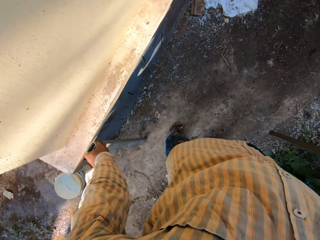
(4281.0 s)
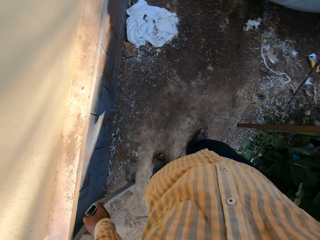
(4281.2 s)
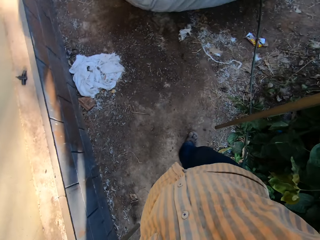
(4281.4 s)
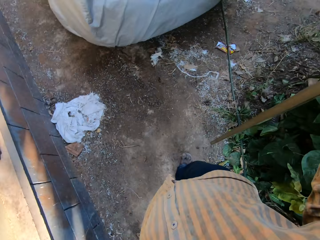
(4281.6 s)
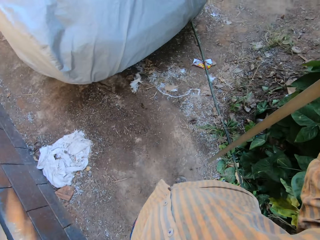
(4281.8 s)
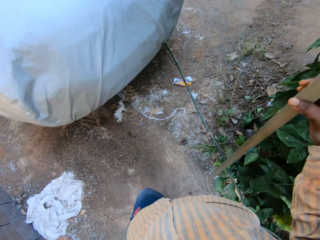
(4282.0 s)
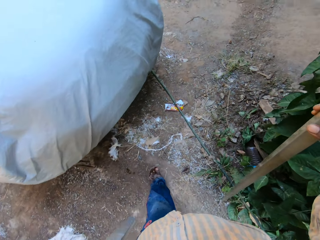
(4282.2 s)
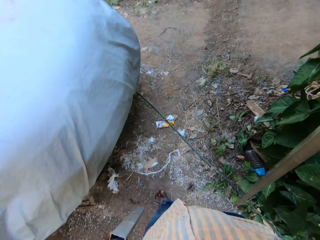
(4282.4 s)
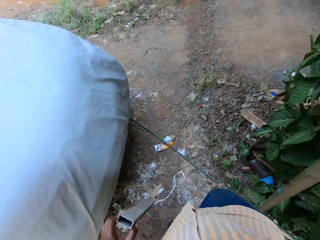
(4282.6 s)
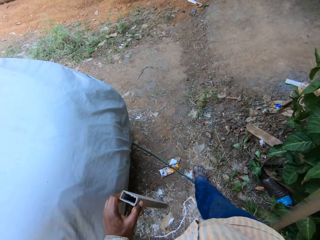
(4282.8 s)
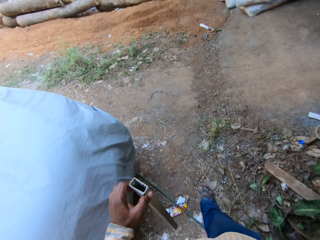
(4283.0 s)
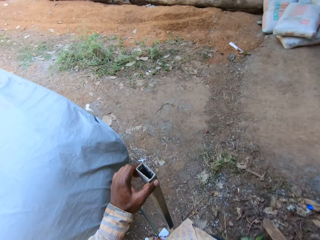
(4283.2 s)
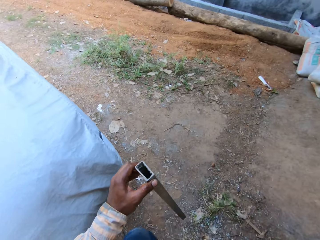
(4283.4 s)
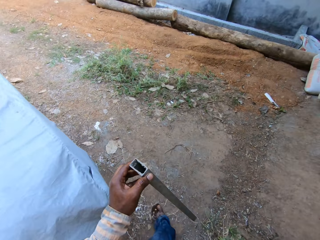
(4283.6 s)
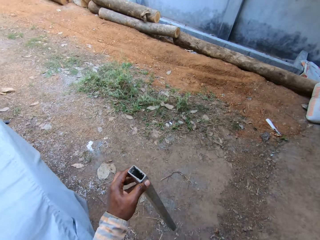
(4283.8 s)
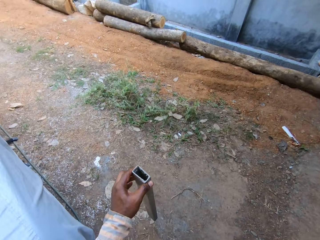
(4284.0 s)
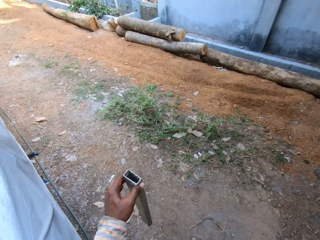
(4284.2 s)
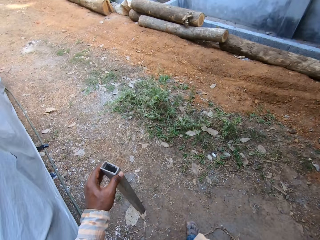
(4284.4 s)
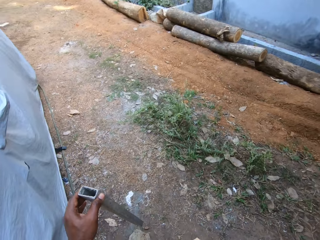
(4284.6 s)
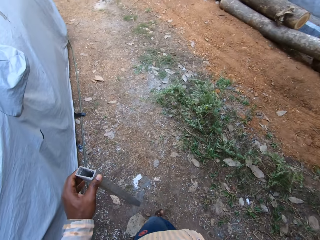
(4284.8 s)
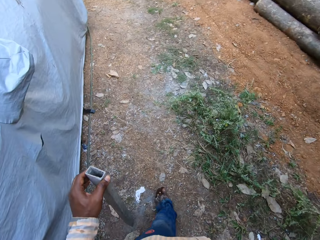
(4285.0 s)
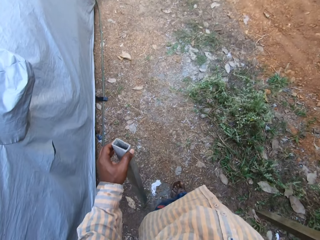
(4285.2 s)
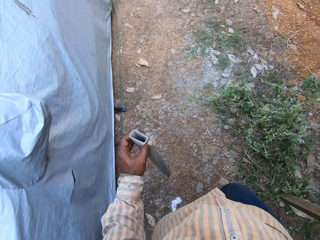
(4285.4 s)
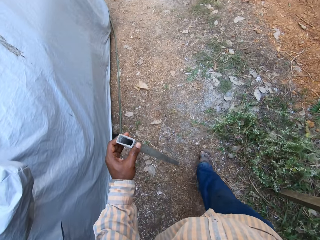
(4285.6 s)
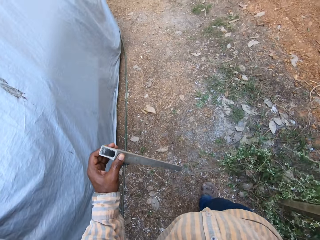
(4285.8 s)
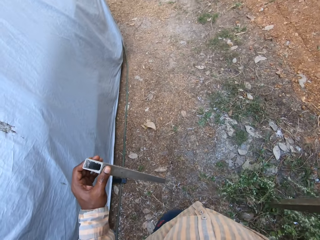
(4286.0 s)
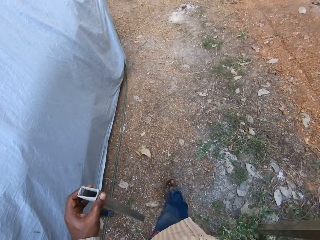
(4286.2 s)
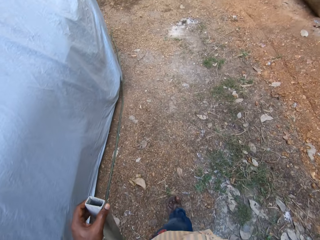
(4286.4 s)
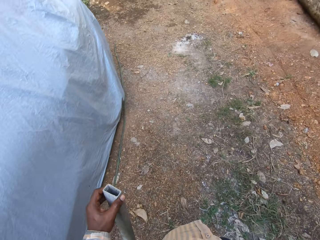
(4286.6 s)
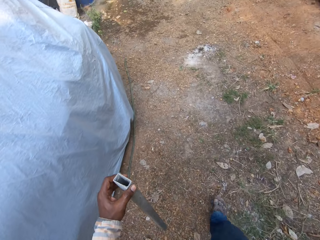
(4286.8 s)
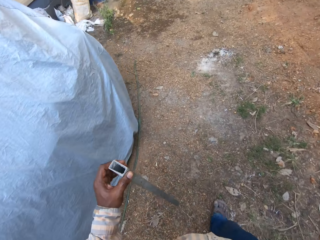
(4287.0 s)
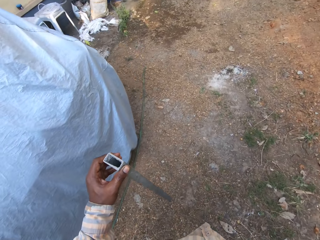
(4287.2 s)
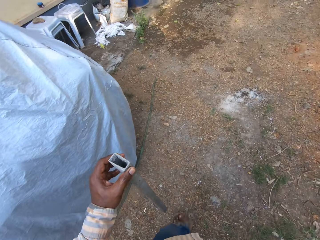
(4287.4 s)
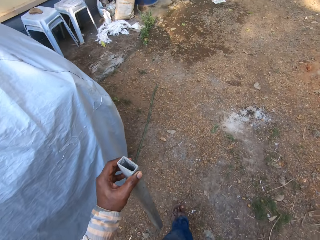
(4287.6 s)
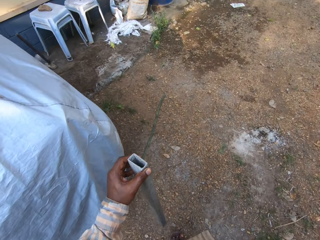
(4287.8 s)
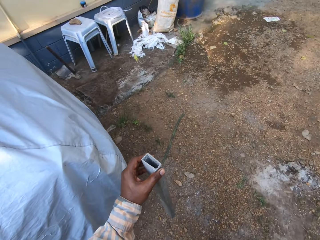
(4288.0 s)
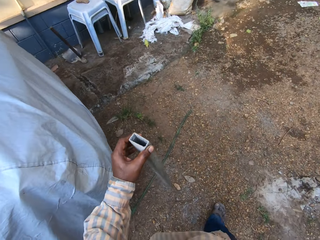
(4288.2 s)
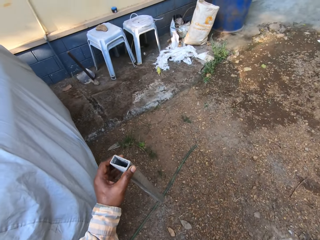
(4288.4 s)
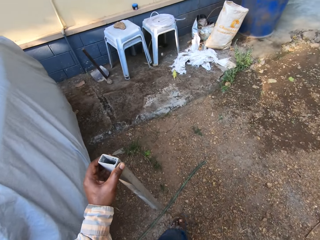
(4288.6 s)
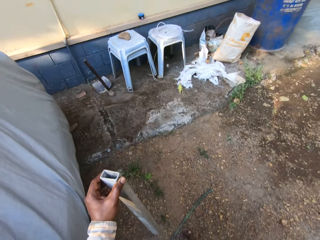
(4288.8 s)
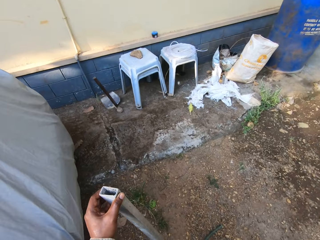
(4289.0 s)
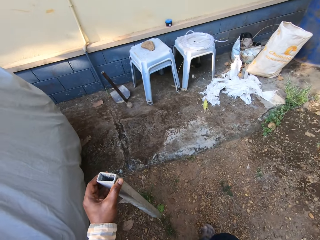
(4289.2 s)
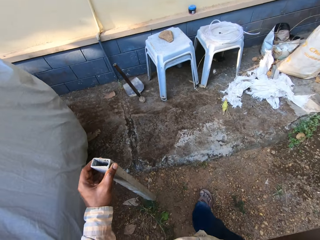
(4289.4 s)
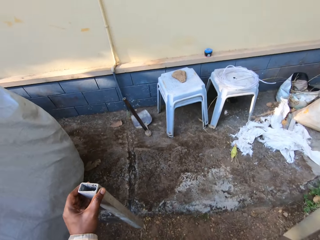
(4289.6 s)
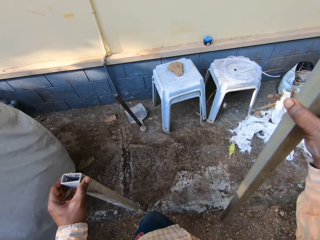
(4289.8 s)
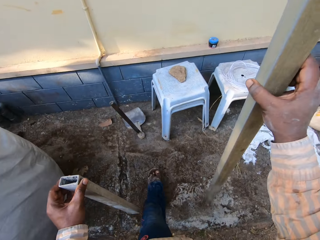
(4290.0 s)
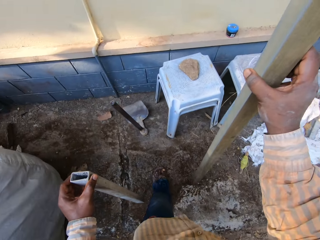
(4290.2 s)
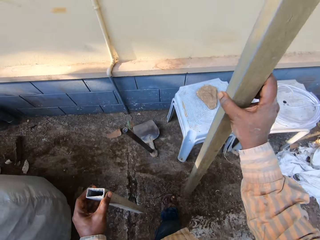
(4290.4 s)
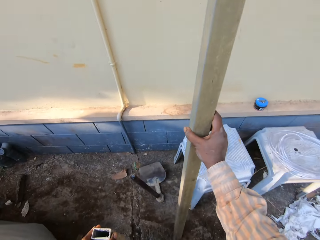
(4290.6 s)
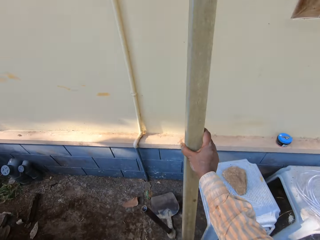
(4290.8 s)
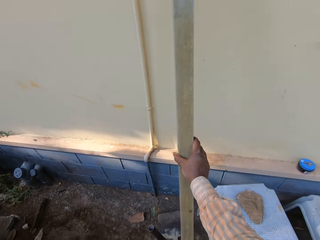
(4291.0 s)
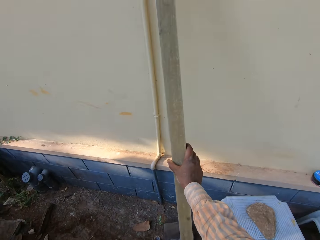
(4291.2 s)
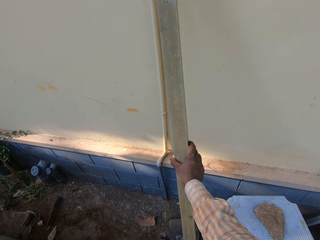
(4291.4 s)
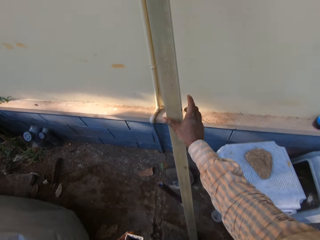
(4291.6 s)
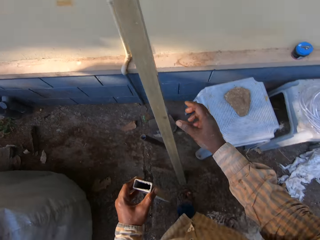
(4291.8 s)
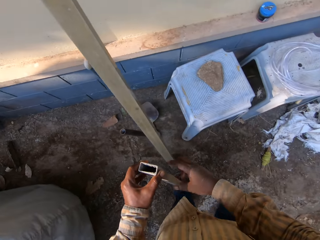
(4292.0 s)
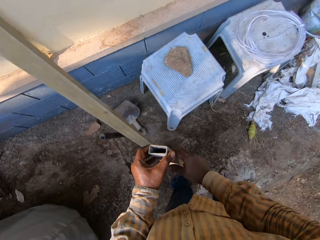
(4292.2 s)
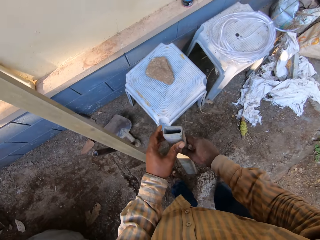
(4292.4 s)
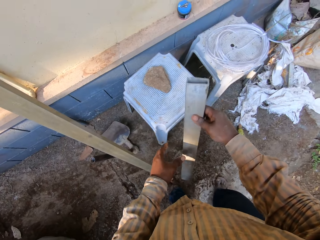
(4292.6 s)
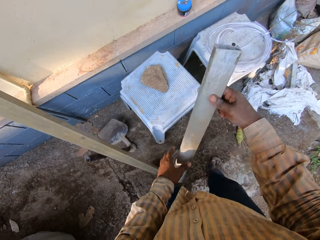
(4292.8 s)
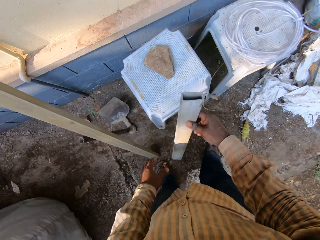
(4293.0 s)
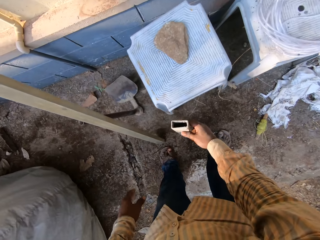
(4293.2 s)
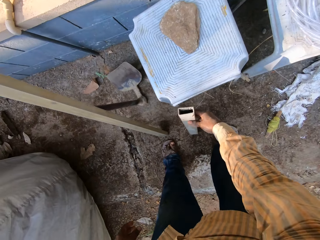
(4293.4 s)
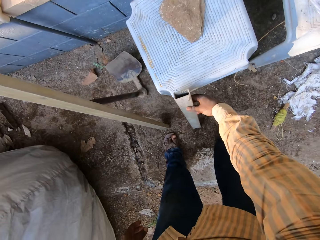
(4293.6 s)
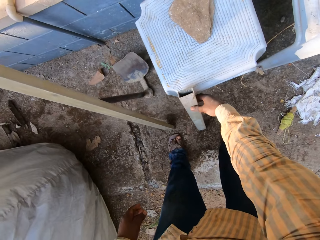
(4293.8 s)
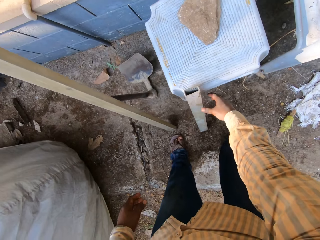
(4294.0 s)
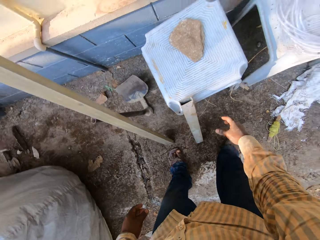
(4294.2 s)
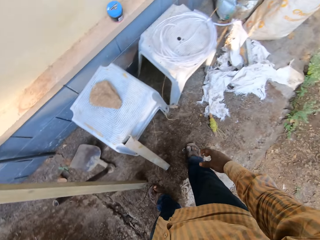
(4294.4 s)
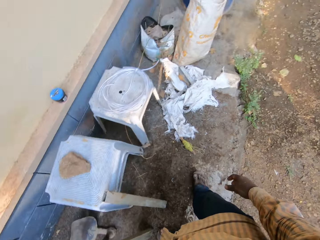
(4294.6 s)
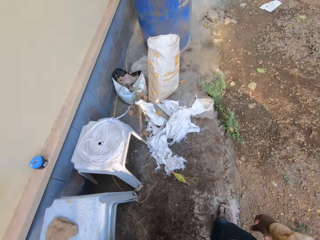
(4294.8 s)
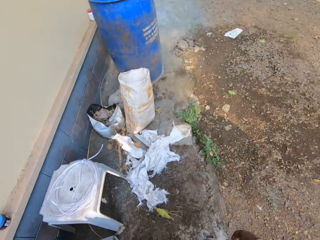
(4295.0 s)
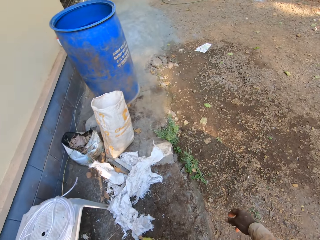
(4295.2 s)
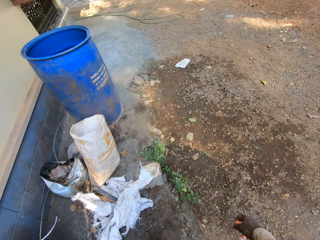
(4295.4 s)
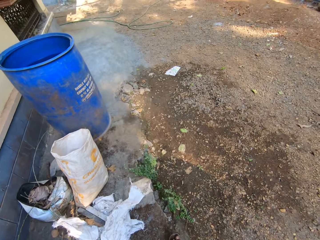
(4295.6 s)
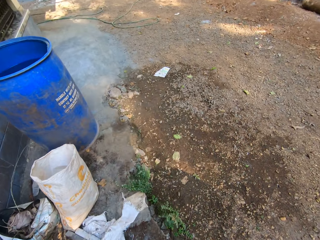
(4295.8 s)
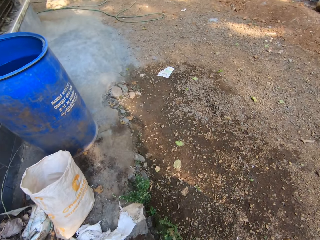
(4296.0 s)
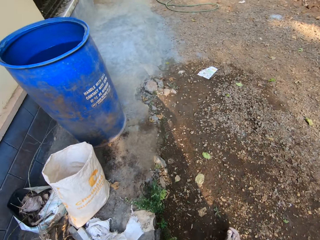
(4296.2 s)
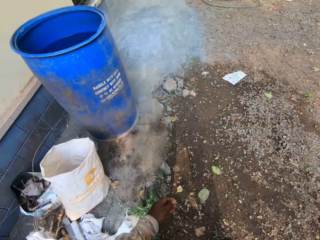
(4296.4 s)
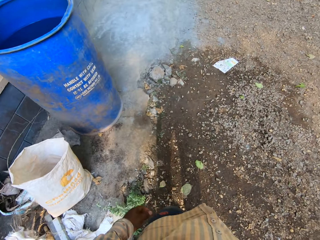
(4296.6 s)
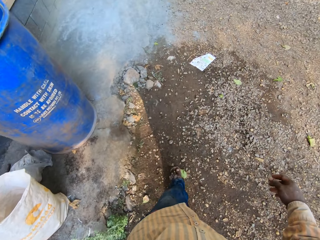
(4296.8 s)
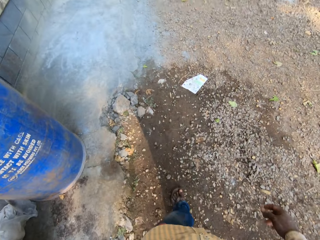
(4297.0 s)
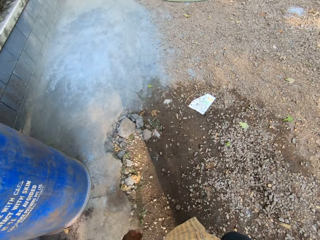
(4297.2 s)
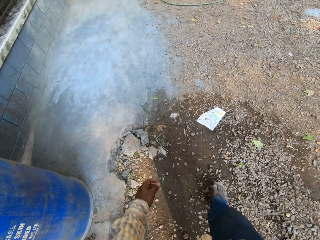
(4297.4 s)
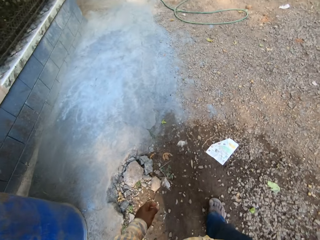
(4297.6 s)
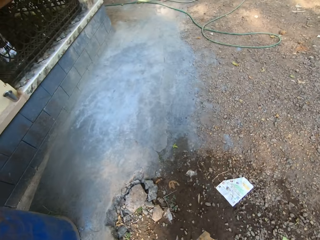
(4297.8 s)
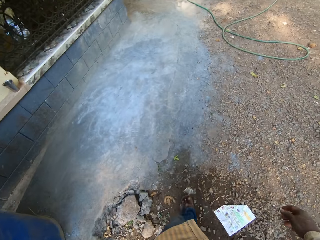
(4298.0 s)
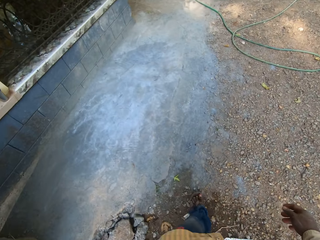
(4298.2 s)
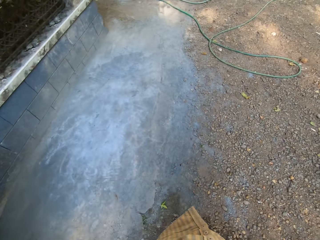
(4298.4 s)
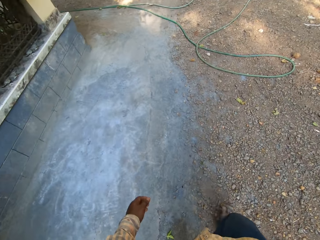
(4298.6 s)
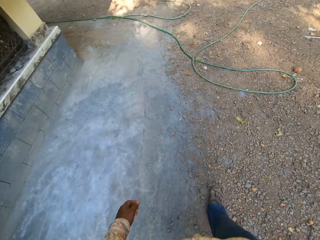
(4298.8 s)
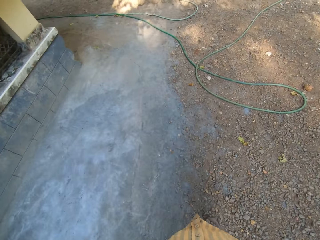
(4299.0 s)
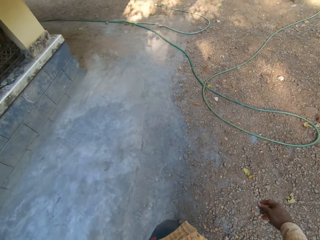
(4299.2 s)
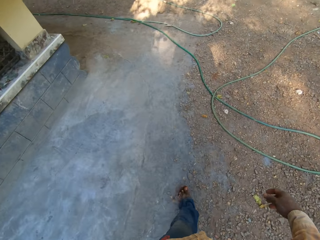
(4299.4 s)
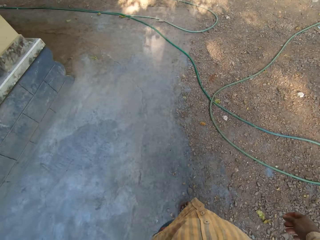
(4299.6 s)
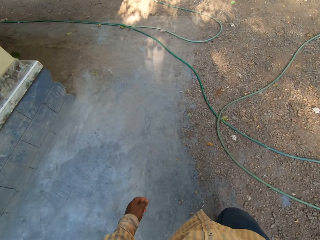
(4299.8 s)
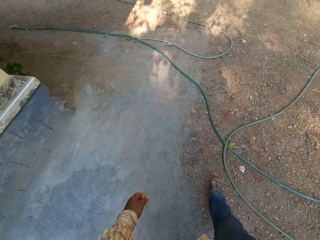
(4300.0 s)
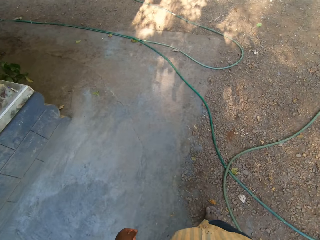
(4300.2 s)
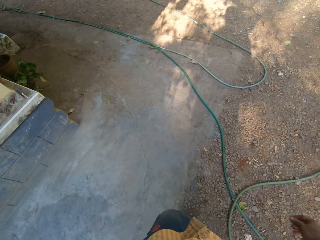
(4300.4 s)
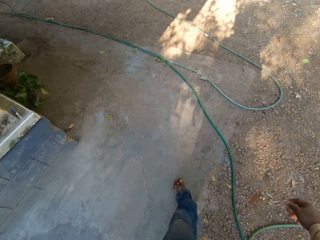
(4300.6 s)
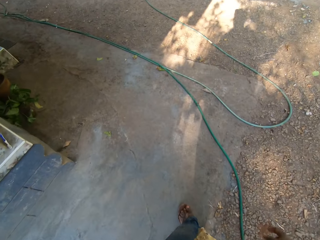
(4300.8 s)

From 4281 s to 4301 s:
The camera wearer picks up the piece of metal on the ground with his left hand. He walks towards. He places the long stick or steel against a wall with his right hand. He places the piece of metal against a white plastic chair with his right hand. He walks towards the house.

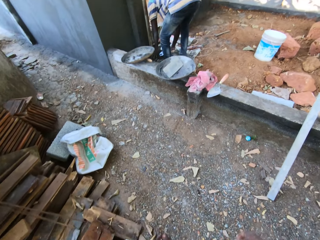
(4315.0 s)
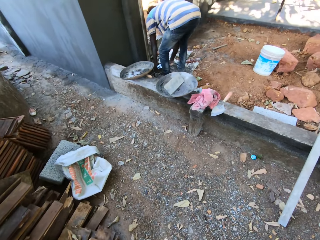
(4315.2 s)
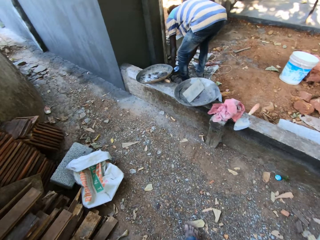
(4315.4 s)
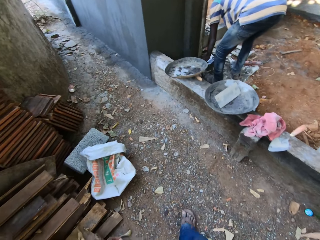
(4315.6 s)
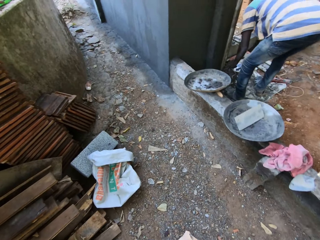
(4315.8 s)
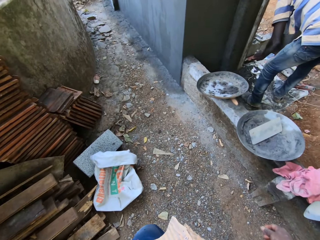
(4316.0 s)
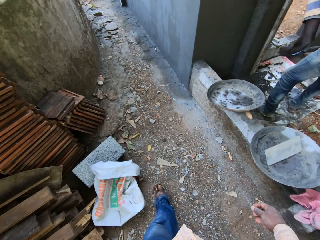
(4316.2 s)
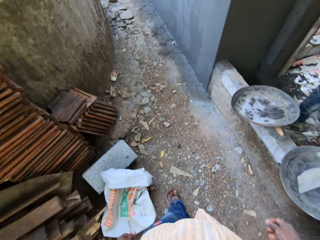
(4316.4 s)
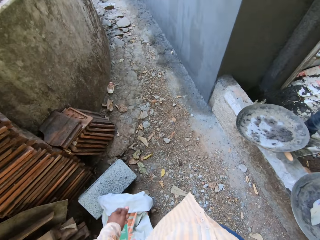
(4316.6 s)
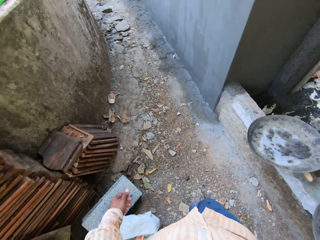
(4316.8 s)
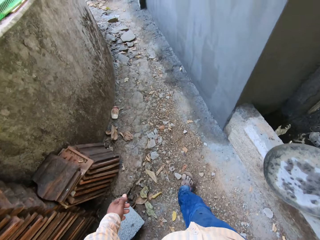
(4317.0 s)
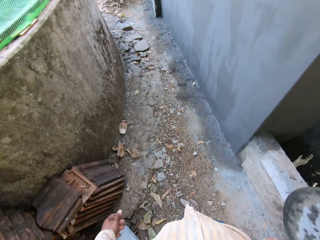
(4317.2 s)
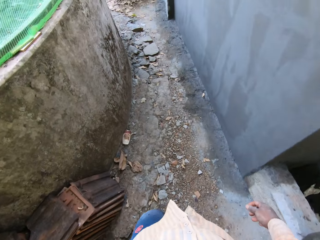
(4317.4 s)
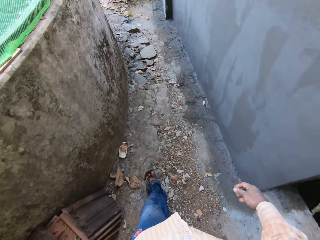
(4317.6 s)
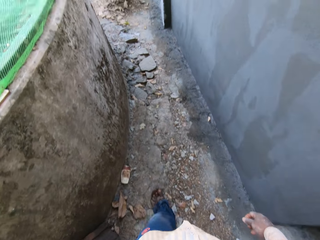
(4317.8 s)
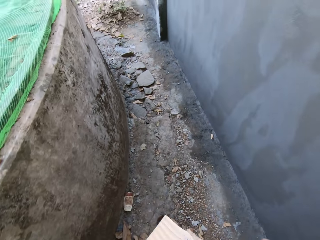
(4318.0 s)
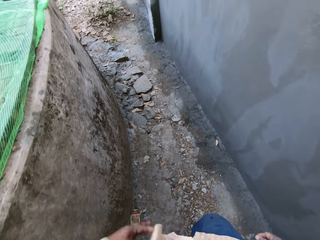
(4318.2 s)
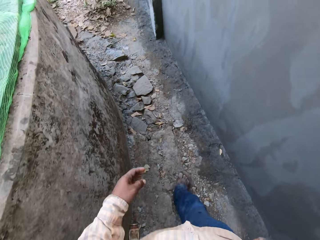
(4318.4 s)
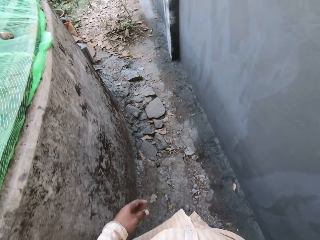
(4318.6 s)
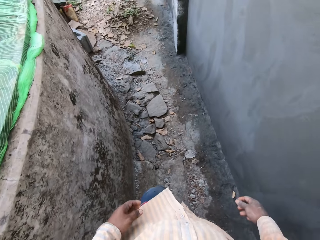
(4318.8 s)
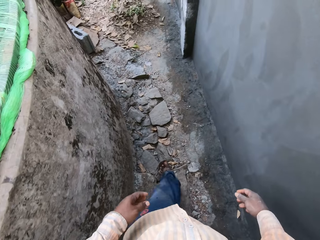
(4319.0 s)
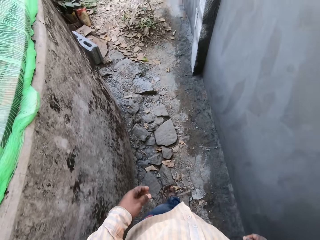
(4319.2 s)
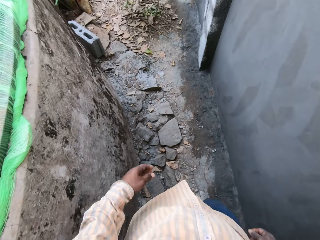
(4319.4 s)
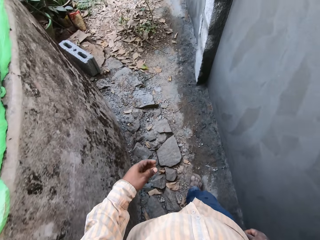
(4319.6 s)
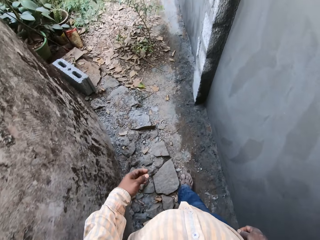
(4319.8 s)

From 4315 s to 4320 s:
The camera wearer converses.
